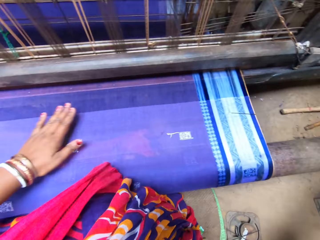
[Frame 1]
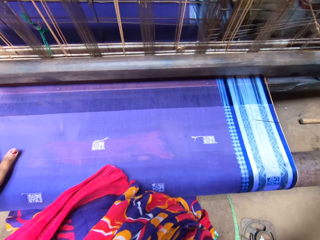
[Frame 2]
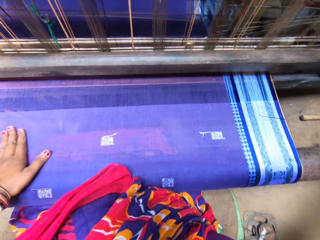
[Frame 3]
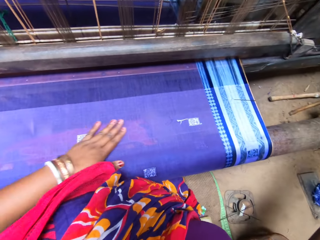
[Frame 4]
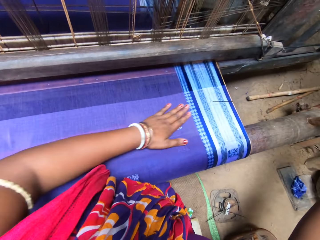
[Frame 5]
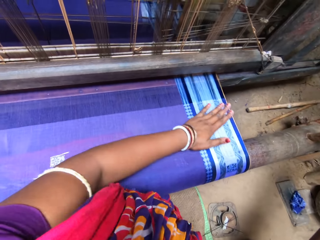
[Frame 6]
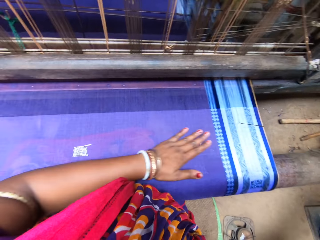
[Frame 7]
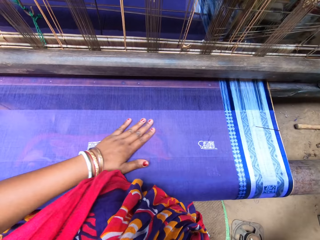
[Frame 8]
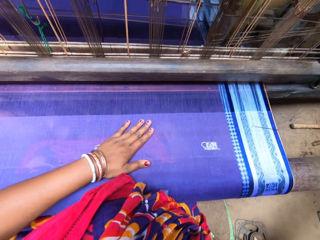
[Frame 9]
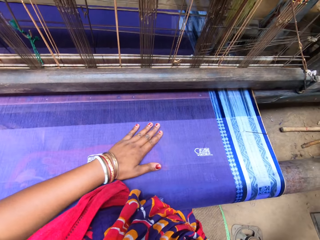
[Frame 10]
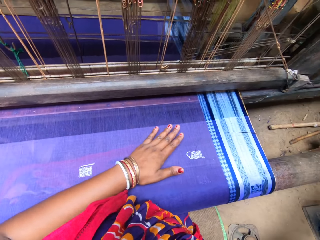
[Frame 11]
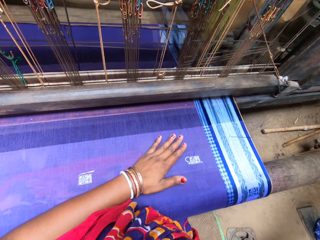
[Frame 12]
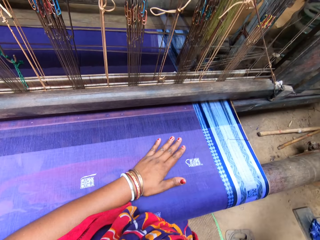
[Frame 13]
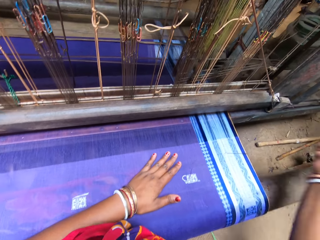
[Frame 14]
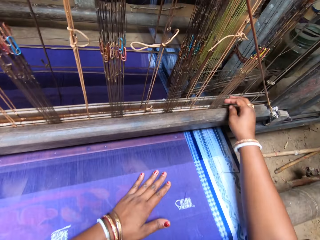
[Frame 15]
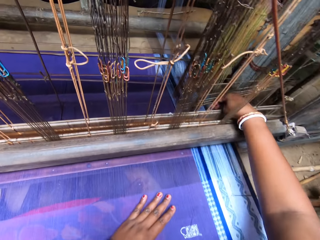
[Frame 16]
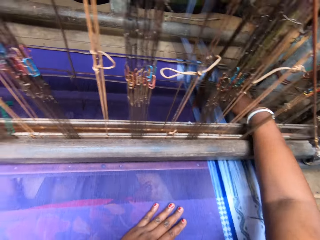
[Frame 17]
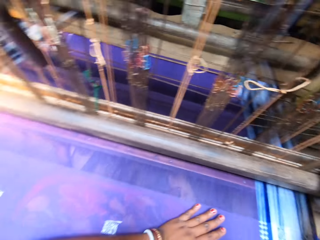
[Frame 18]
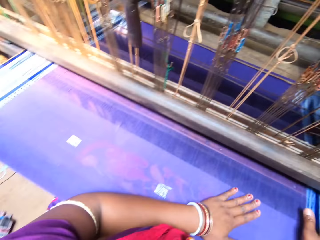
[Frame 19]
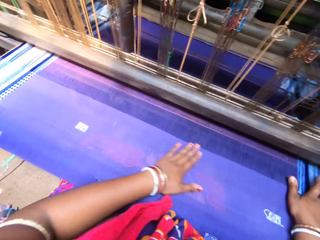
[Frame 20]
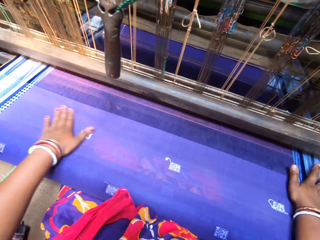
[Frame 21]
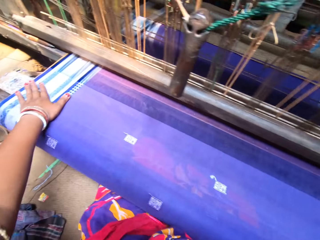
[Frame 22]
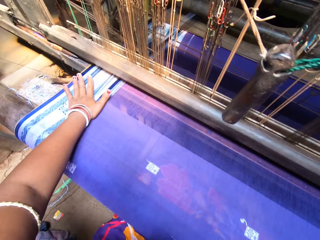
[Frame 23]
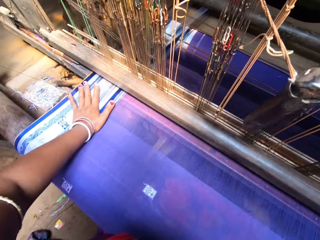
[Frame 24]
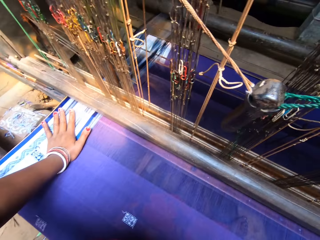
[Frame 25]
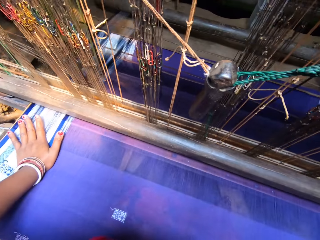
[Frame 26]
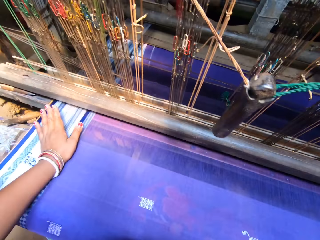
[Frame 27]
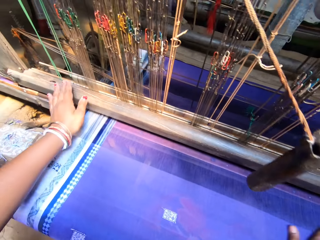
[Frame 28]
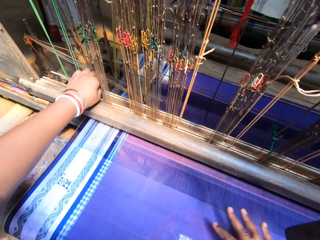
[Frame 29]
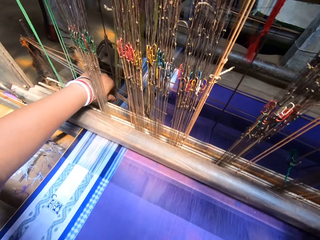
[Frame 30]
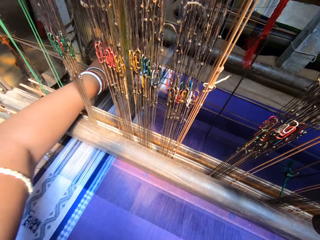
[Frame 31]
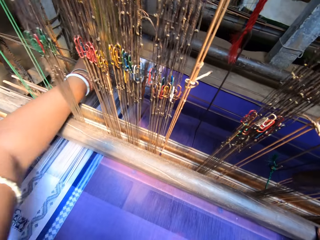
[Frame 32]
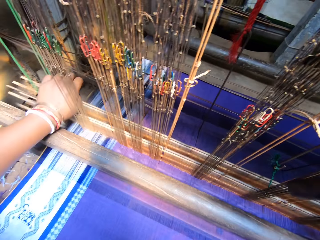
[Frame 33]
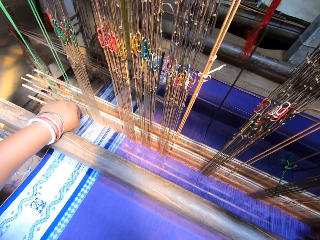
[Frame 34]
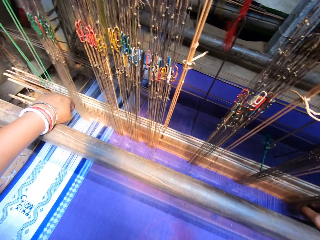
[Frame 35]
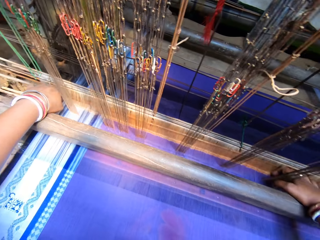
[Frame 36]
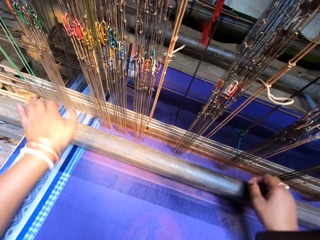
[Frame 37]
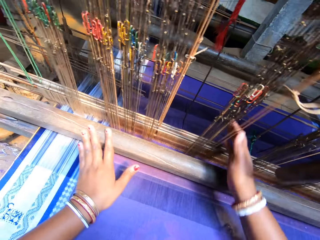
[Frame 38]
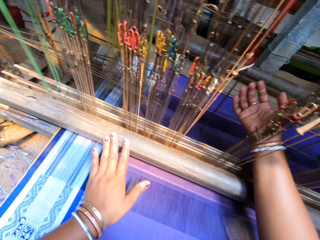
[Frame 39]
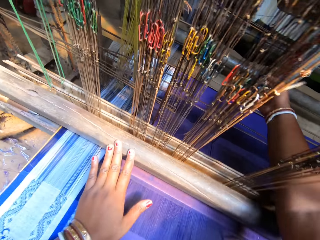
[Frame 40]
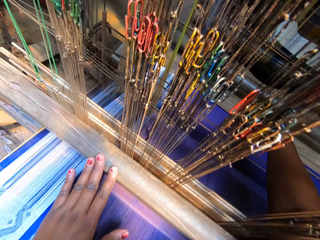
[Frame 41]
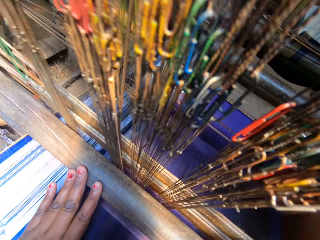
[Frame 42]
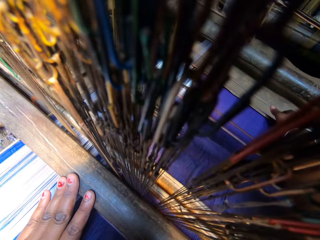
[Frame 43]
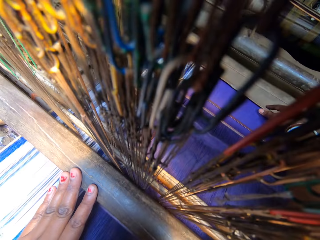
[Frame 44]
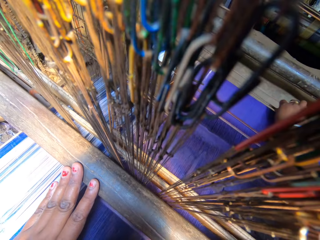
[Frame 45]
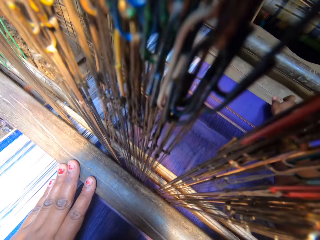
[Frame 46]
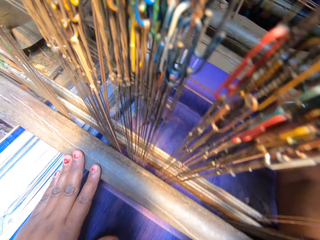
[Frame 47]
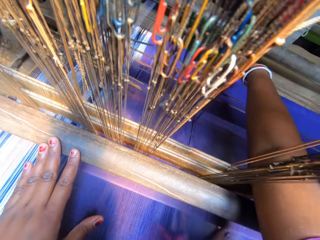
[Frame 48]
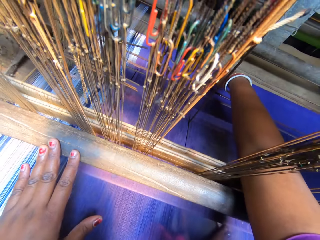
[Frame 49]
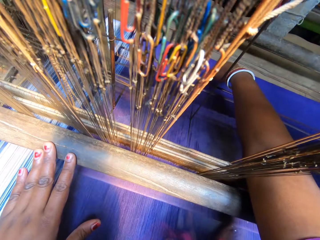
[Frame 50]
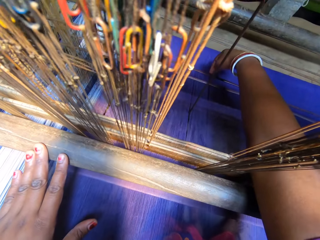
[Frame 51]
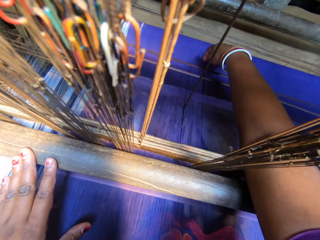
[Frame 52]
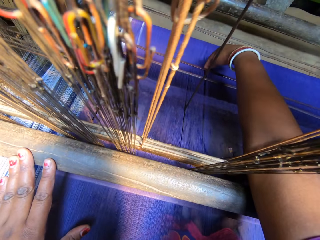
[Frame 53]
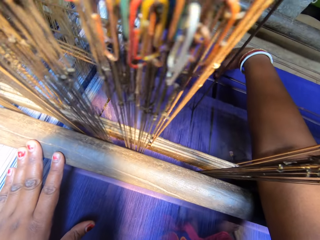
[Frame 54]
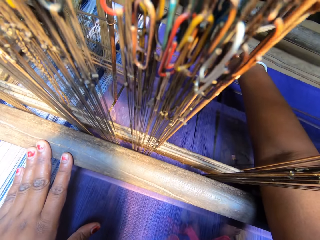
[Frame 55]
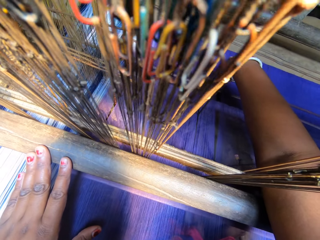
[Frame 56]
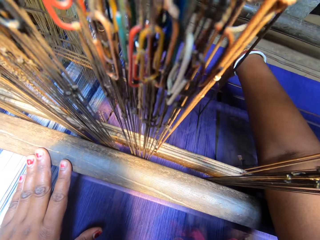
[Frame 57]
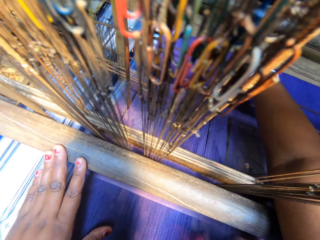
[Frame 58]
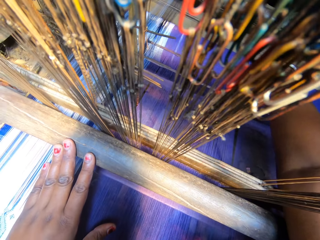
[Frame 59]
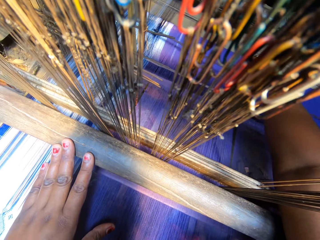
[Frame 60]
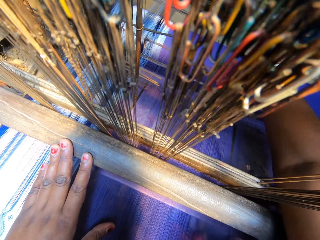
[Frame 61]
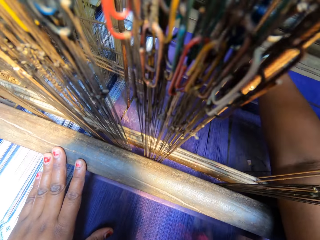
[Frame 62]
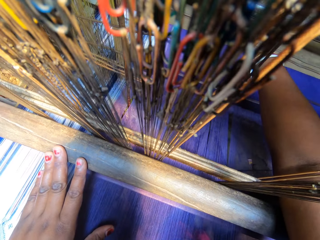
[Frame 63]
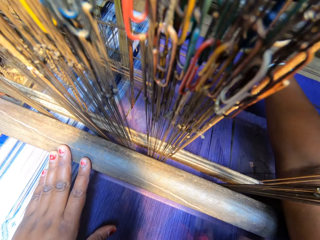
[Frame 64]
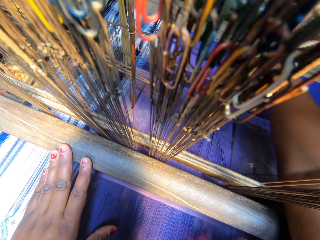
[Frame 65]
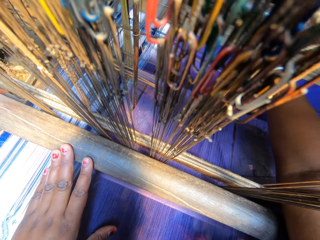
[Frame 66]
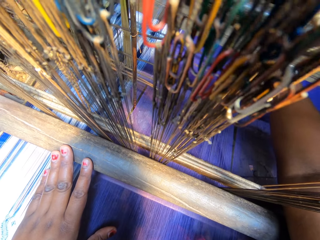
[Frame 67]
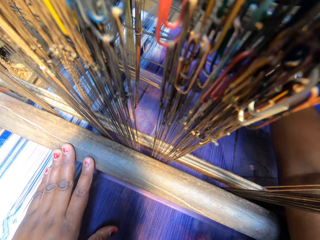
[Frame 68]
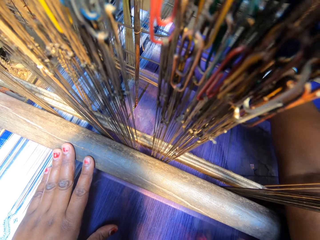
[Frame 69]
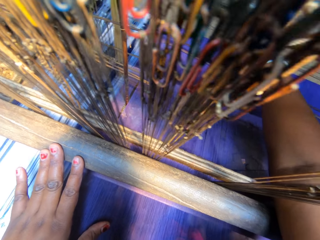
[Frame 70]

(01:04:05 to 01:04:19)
The camera wearer wipes the fabric with her left hand. She pushes the loom heald wires with her right hand. She touches the cloth. She pushes the loom heald wires with her left hand. She rolls the loom beam with both hands. She moves metal rods. She moves a metal bar. She adjusts the fabric end with her right hand. She moves a metal rod. She moves the metal rod again. She moves a wire line on the fabric with her right hand.

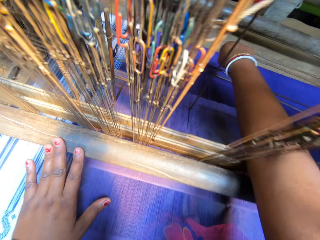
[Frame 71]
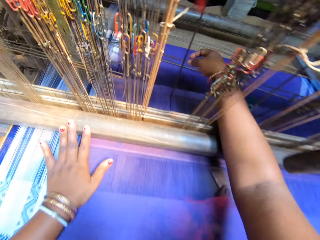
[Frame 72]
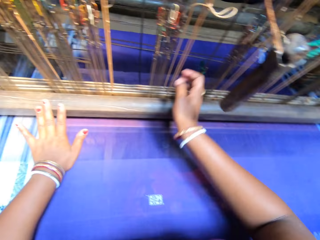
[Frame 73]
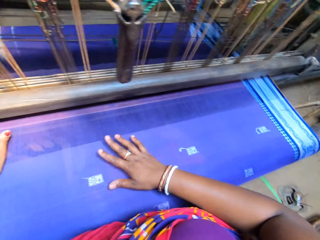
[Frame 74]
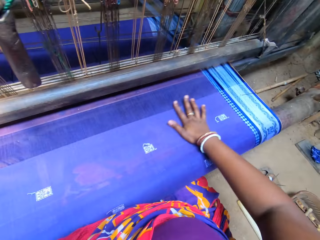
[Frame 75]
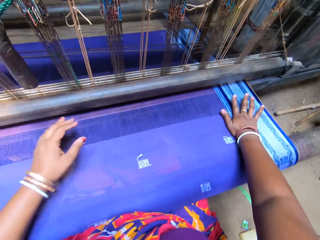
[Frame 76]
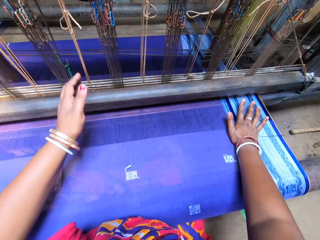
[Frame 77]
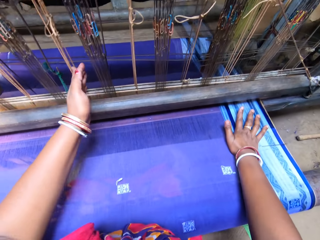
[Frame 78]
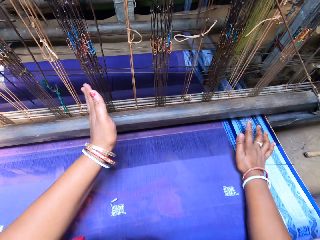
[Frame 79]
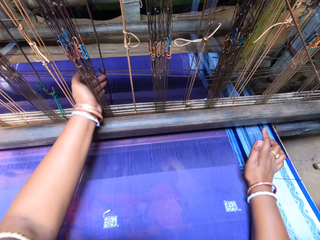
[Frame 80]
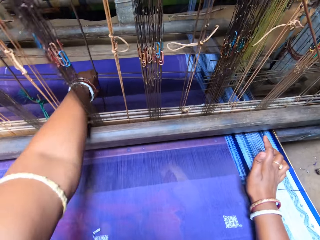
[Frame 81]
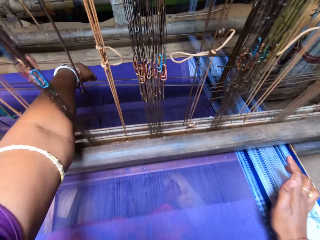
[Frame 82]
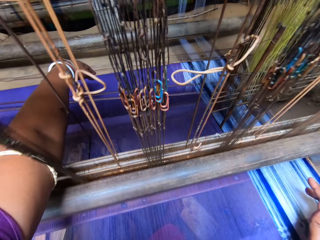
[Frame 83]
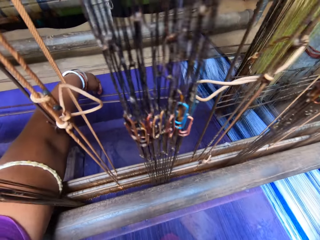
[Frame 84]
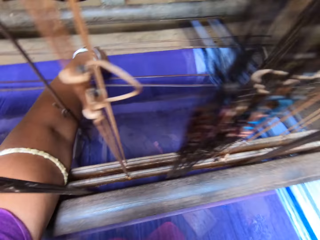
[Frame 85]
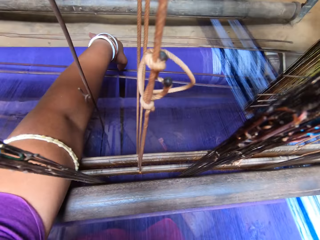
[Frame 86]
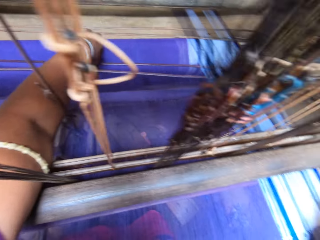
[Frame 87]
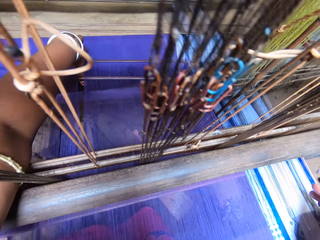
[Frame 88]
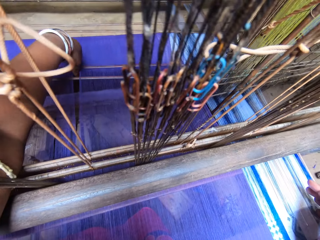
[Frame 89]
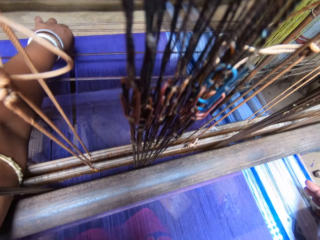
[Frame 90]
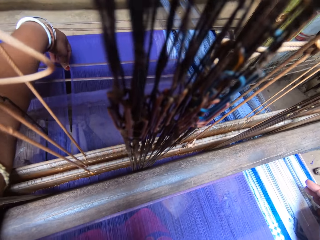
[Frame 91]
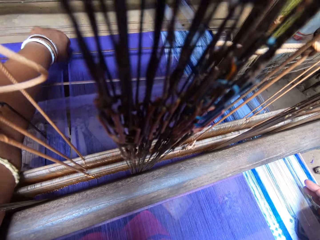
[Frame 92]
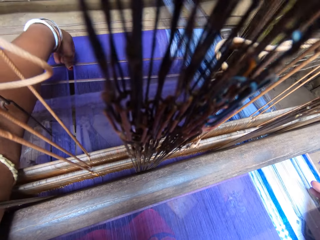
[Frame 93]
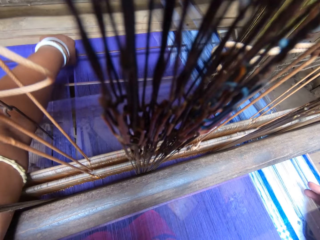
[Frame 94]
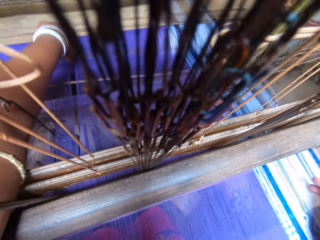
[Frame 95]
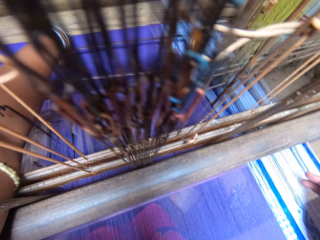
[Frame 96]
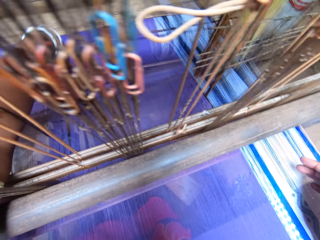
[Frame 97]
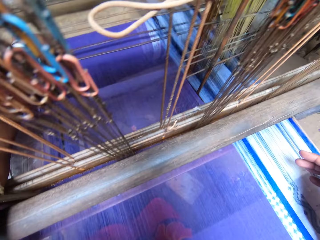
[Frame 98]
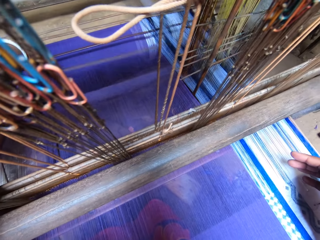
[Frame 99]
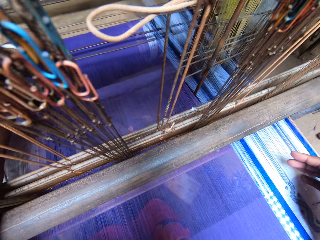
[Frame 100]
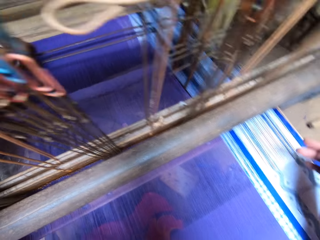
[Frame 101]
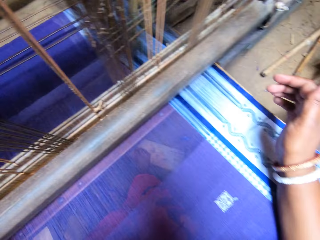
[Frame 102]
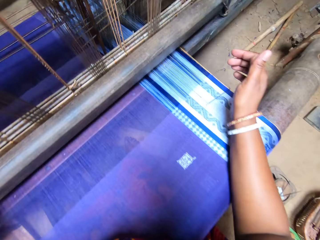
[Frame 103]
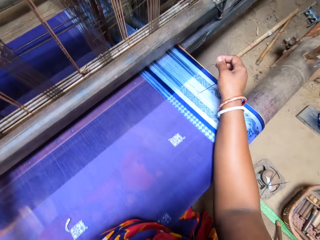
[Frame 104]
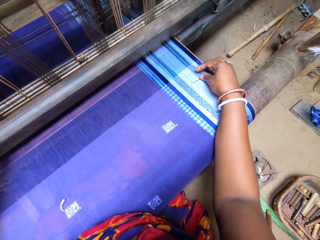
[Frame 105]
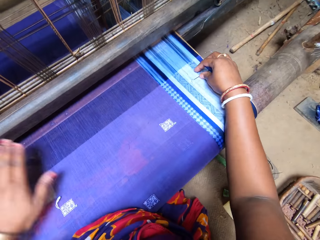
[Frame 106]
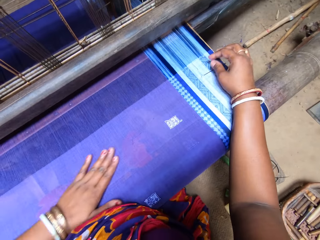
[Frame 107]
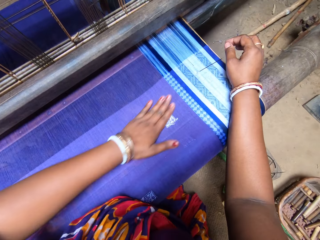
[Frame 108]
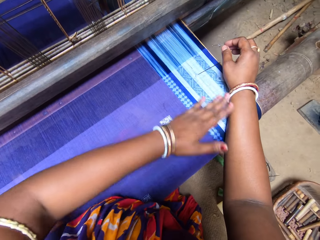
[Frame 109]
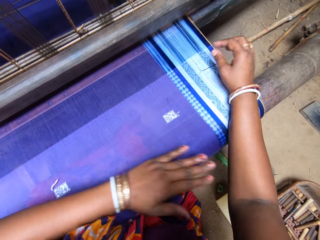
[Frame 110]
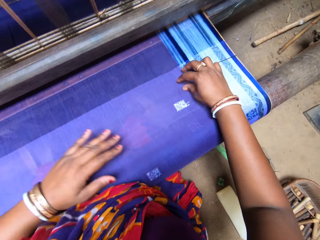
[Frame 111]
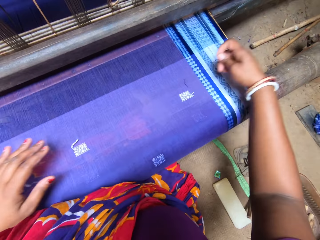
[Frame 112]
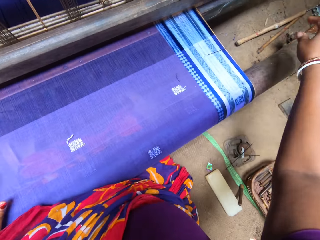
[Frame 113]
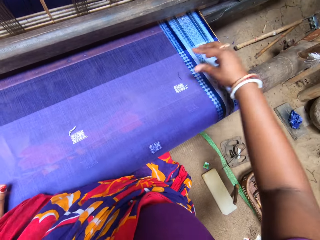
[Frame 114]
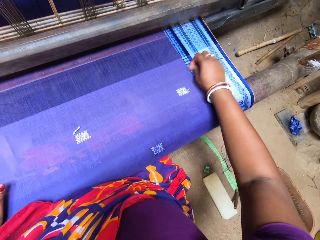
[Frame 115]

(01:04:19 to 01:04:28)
The camera wearer wipes the fabric on the loom with her right hand. She touches the cloth. She touches the heddles with her left hand. She moves the wire line on the fabric with her left hand. She touches the cloth. She wipes the fabric with her left hand. She touches the cloth again. She picks up a thread from the fabric with her right hand. She throws the thread on the floor with her right hand.
